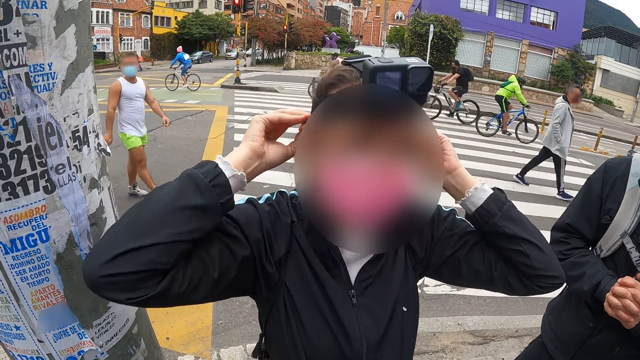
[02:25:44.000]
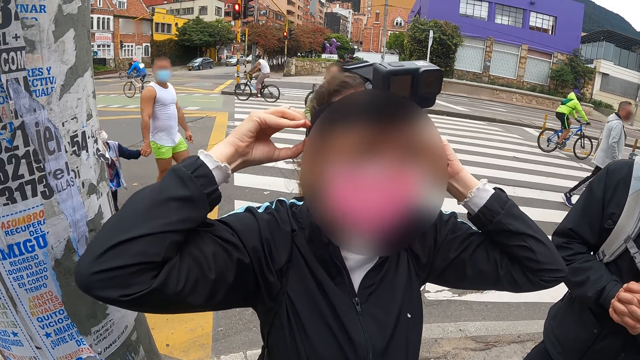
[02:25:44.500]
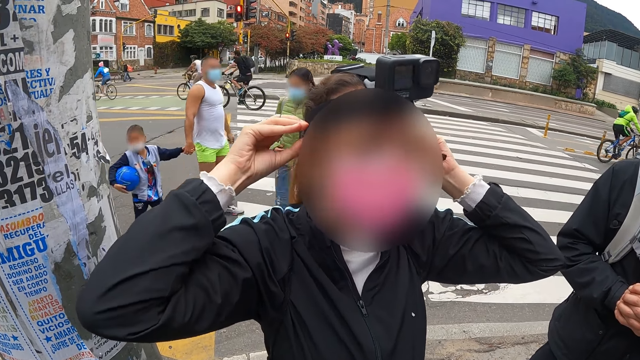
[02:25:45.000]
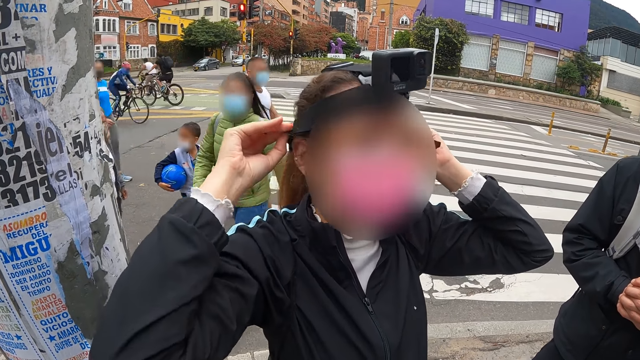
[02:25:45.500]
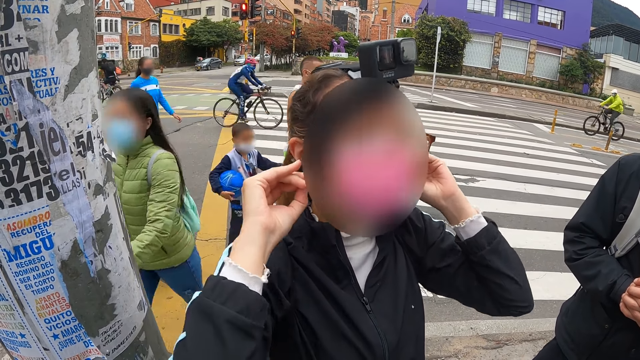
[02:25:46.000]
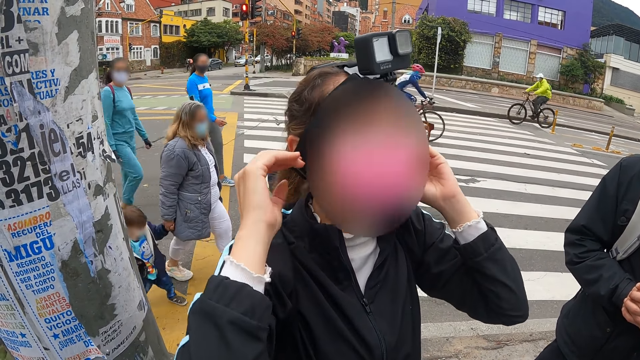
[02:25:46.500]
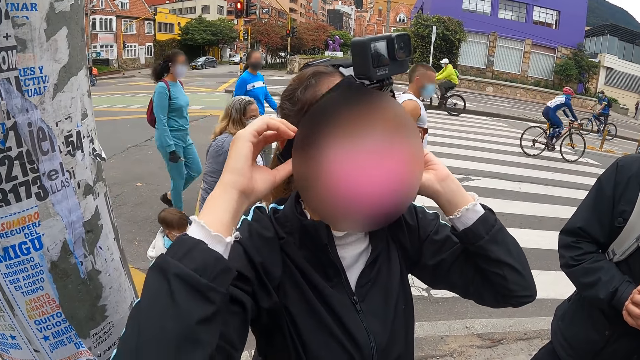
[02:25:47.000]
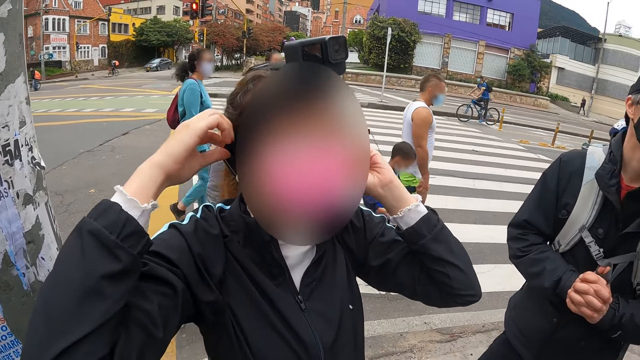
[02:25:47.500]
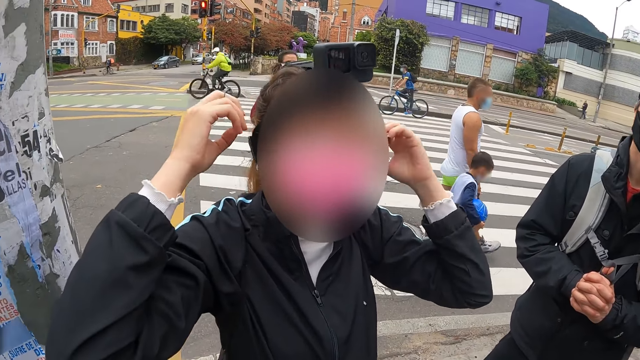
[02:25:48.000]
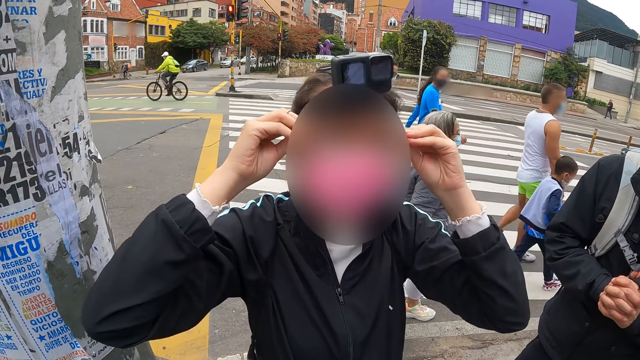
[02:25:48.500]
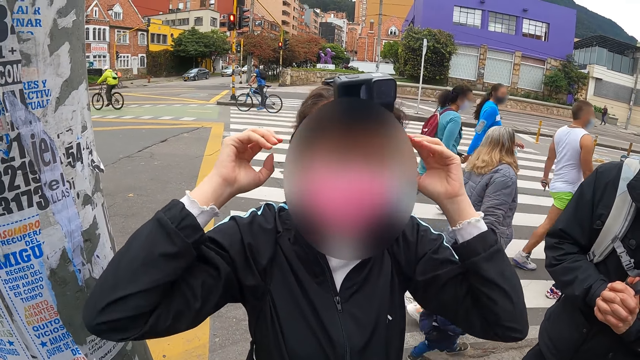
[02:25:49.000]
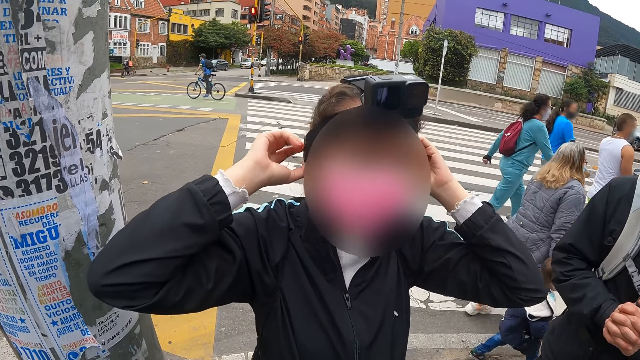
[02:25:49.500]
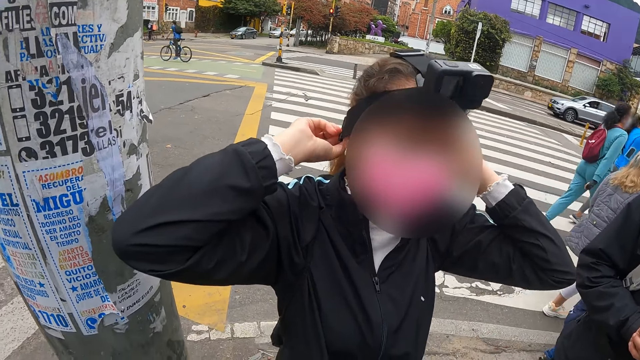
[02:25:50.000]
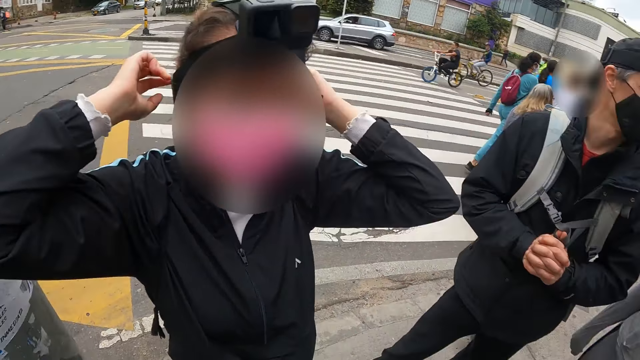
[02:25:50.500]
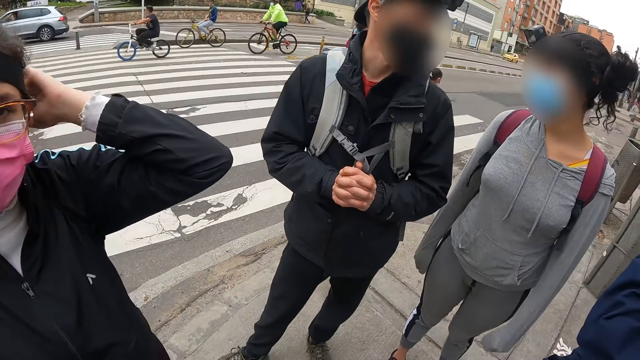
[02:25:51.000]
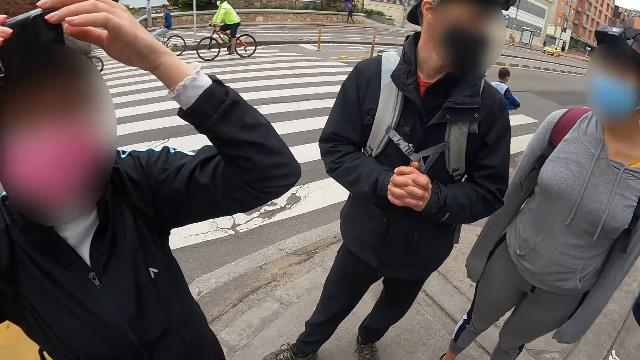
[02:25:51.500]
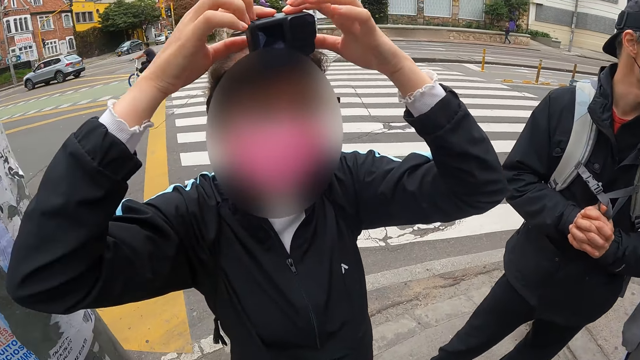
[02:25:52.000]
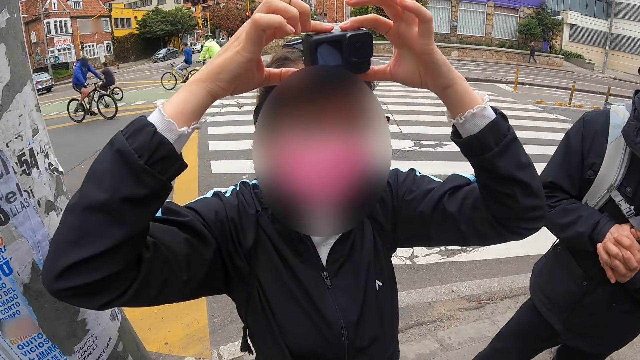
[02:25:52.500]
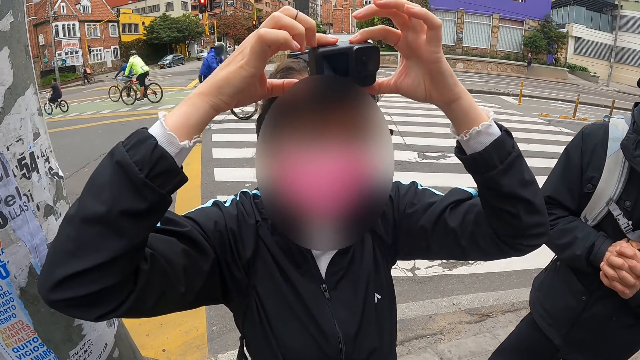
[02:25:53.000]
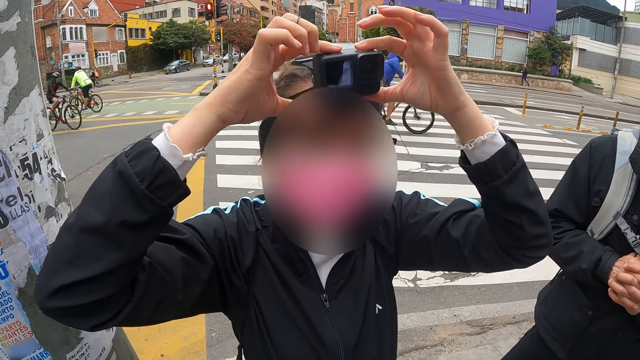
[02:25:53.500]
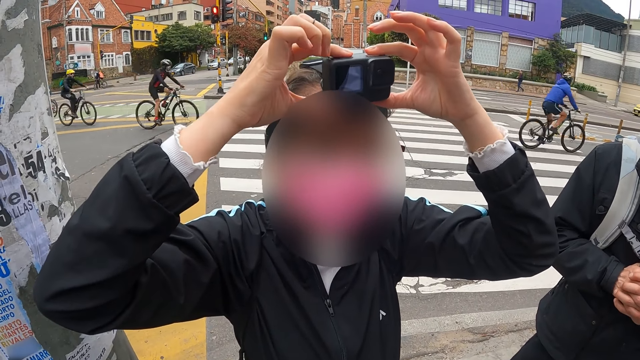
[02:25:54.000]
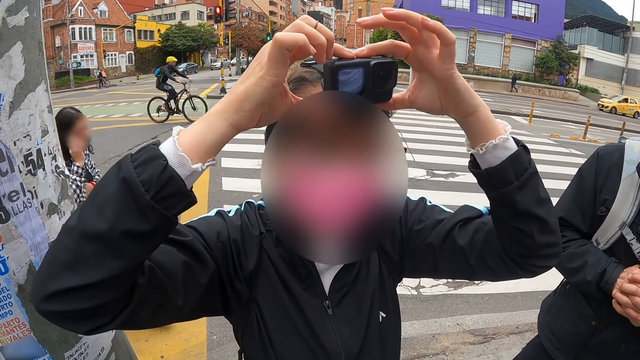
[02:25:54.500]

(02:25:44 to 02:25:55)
The woman adjusts her glasses on her face with both hands and adjusts the camera on her head with both hands.

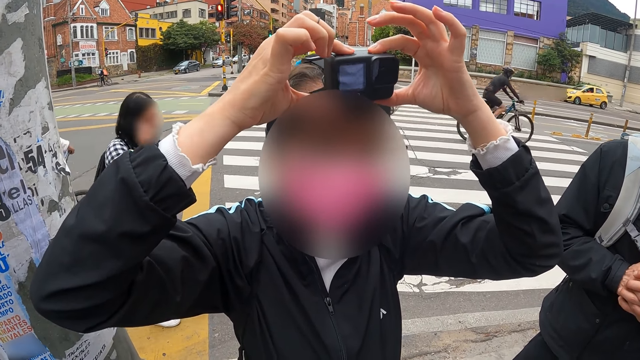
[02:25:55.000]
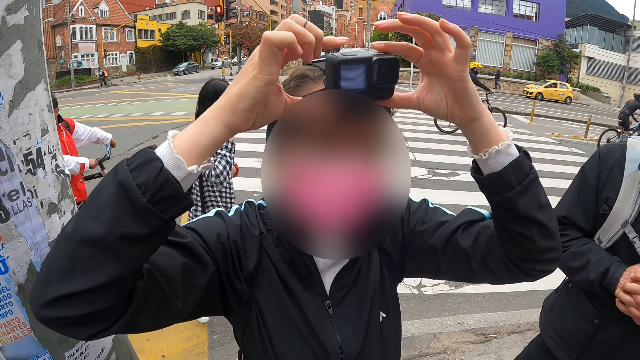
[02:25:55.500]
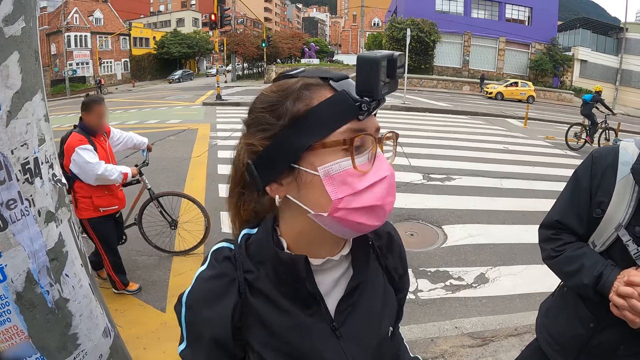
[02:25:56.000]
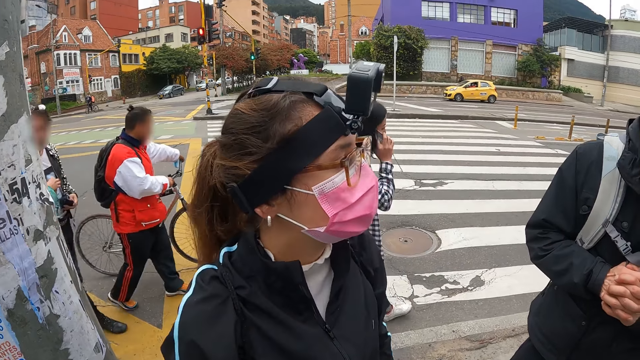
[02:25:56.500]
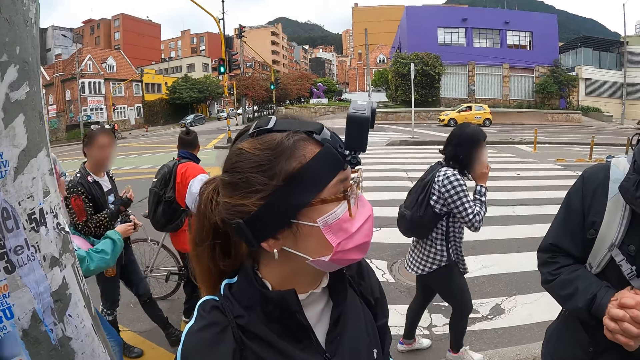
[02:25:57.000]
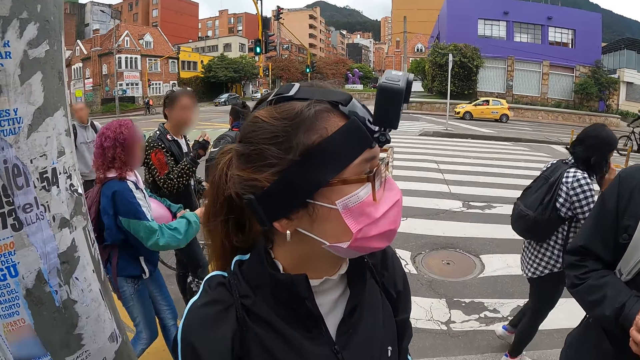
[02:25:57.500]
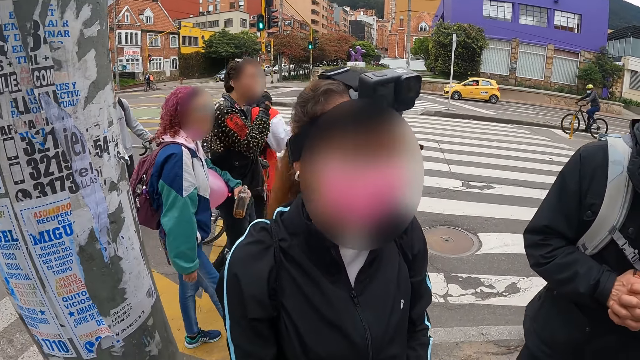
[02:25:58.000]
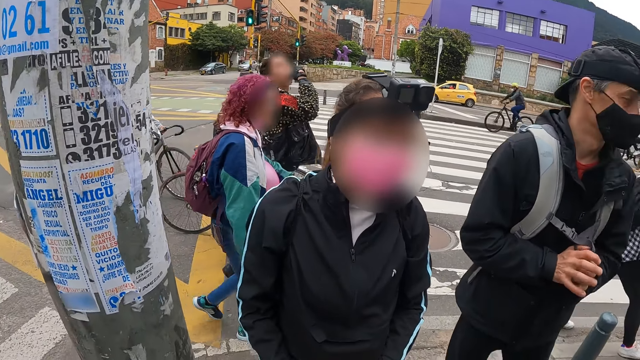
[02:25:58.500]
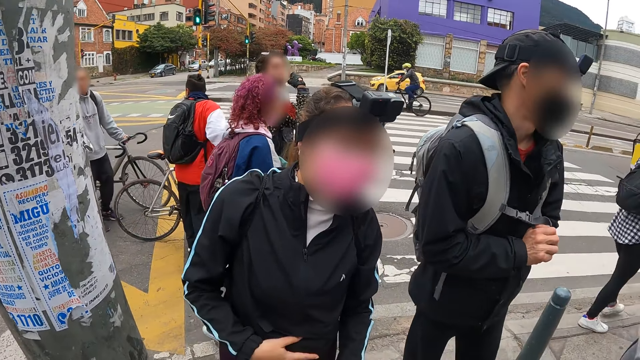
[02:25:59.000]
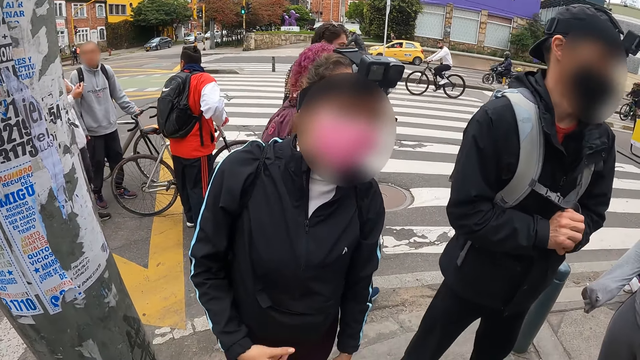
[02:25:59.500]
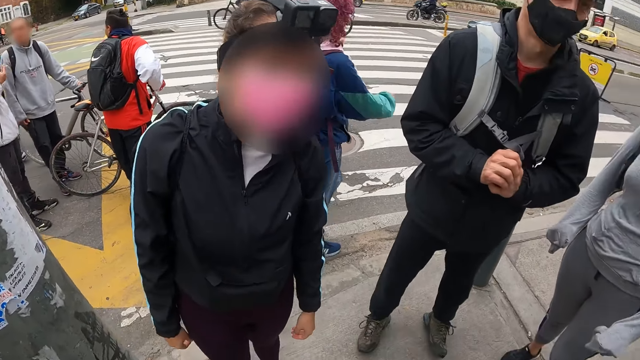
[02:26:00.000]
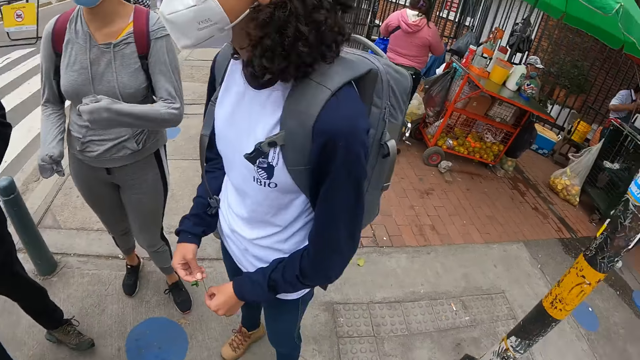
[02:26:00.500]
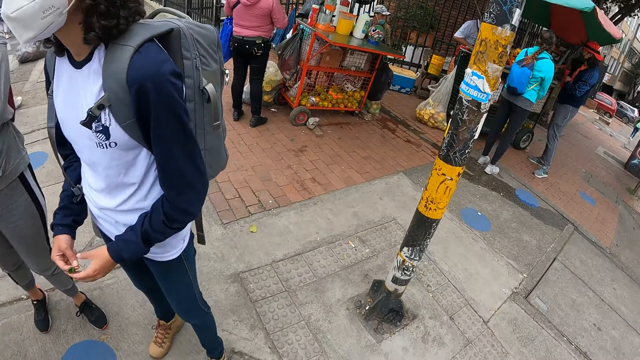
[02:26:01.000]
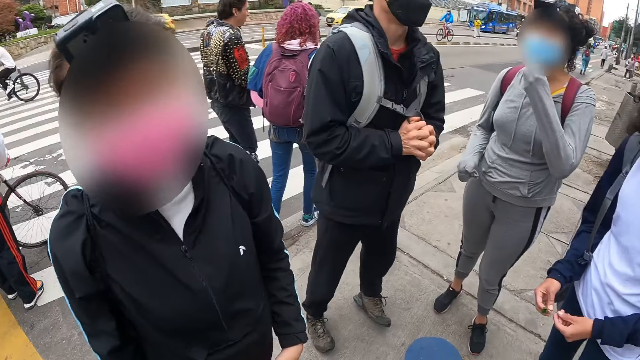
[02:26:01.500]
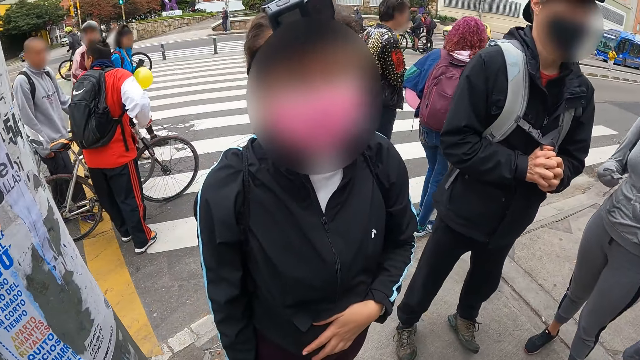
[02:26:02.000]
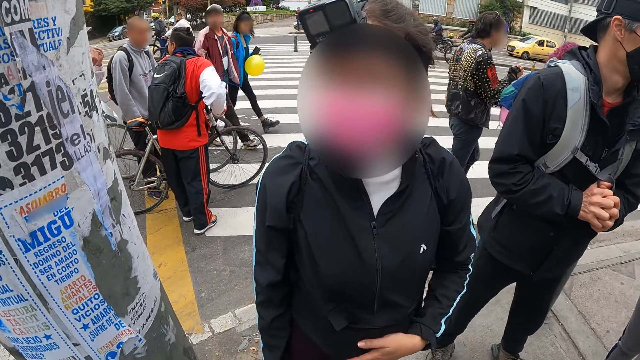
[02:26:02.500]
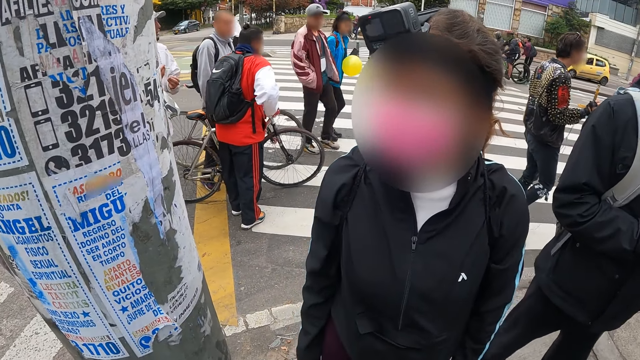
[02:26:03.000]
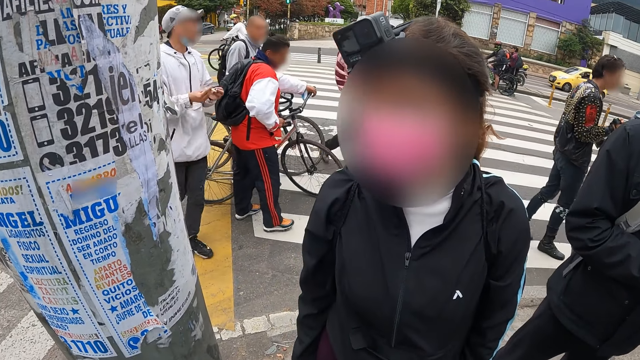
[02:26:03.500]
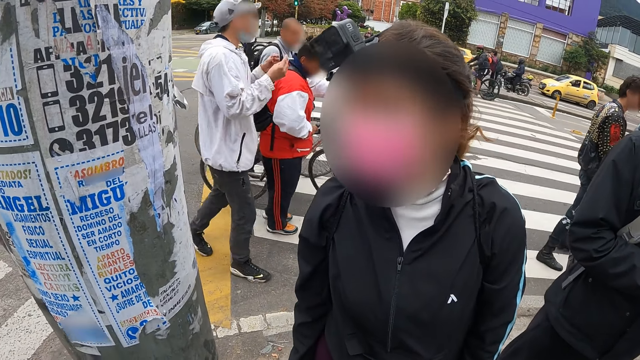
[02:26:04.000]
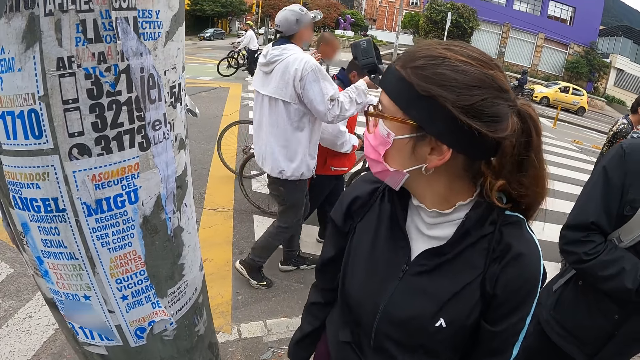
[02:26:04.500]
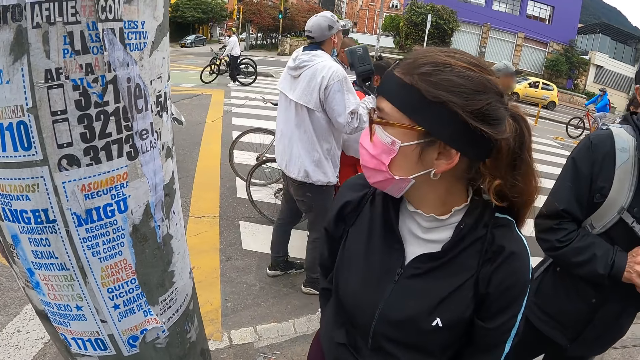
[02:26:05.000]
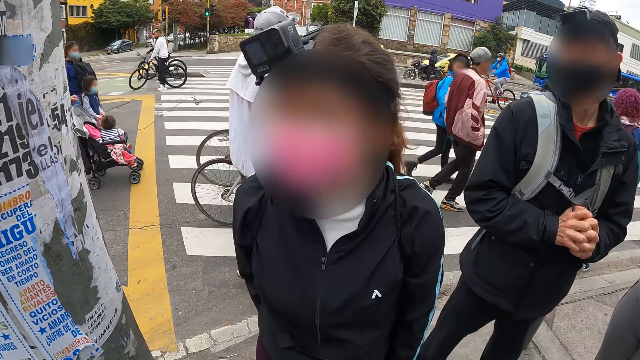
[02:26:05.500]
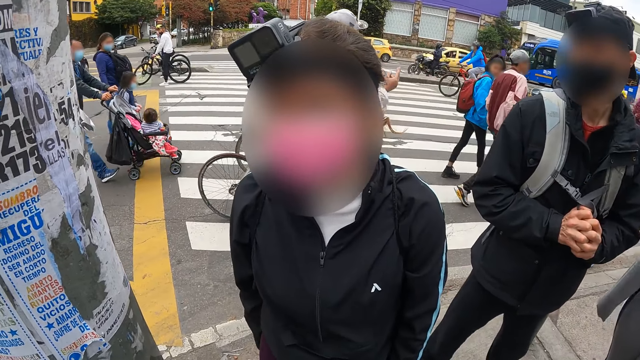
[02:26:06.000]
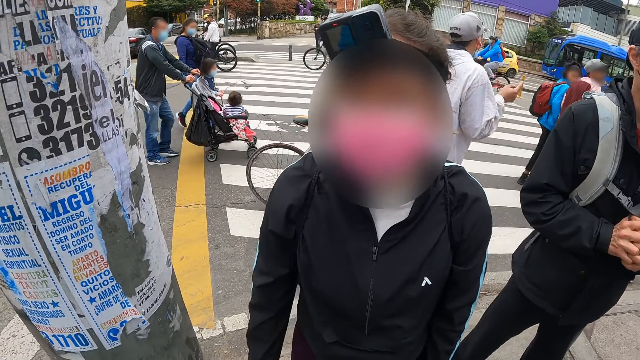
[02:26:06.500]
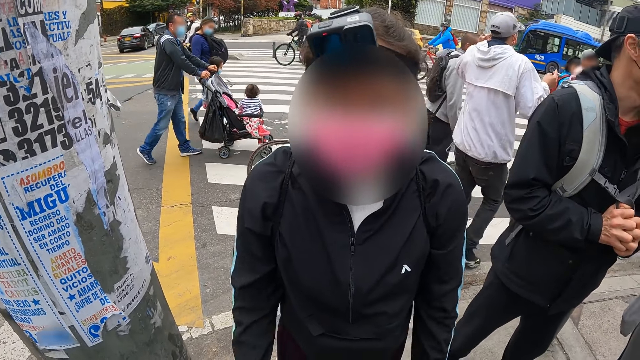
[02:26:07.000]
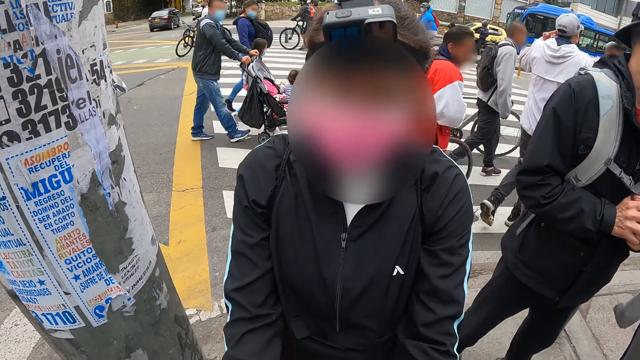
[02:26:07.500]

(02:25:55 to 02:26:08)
The camera wearer interacts with the people on the sidewalk on the road. A woman adjusts a mask on her face with her left hand.
